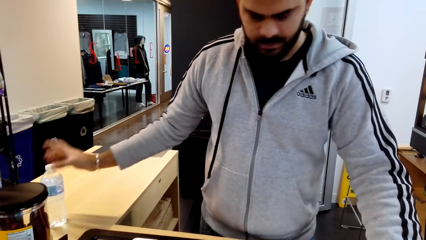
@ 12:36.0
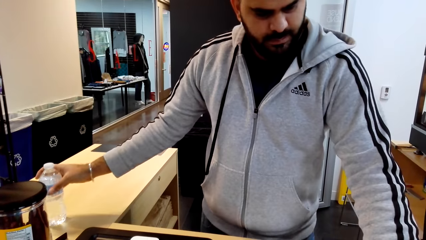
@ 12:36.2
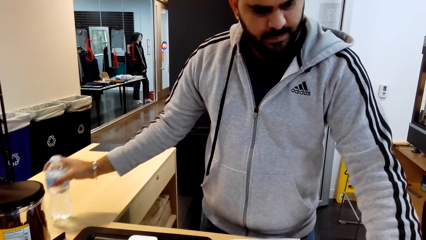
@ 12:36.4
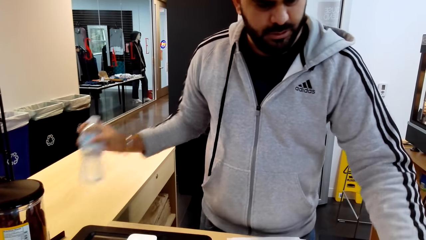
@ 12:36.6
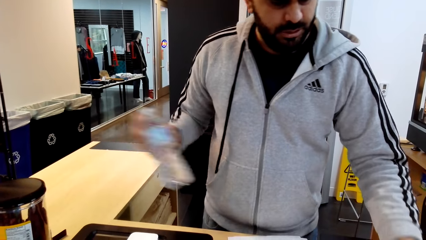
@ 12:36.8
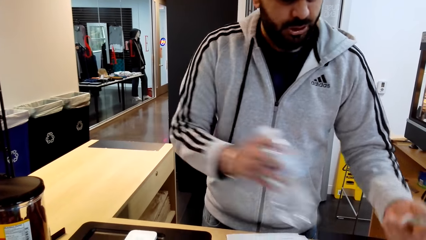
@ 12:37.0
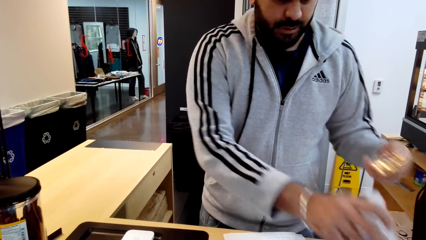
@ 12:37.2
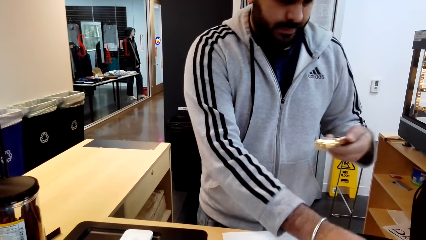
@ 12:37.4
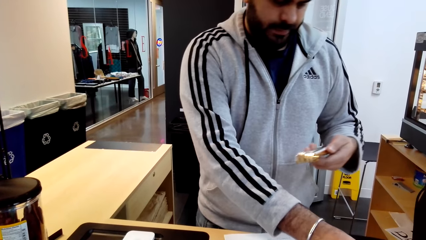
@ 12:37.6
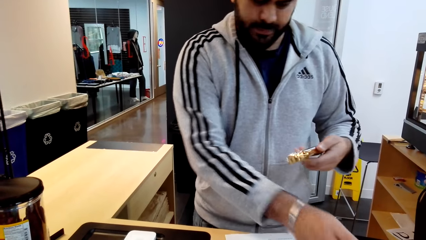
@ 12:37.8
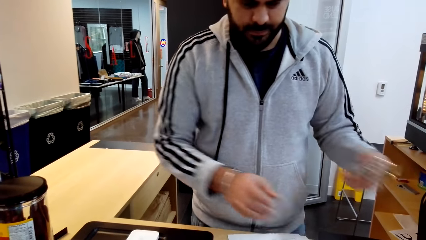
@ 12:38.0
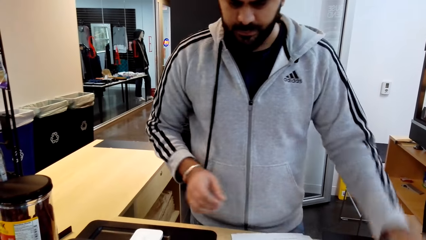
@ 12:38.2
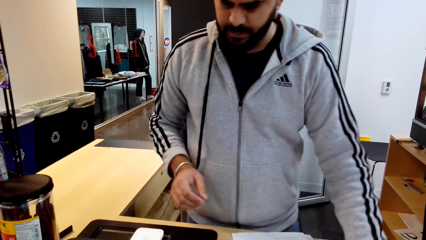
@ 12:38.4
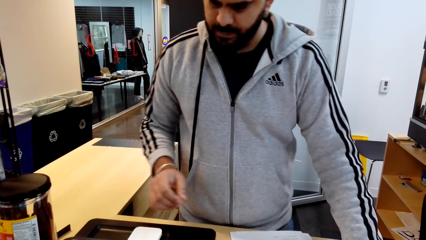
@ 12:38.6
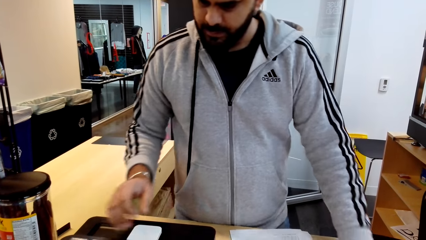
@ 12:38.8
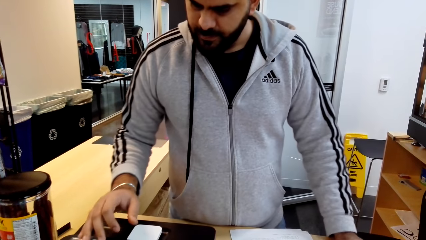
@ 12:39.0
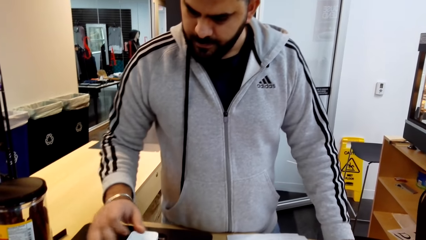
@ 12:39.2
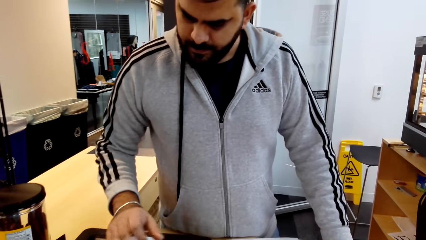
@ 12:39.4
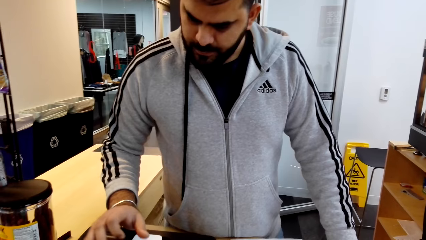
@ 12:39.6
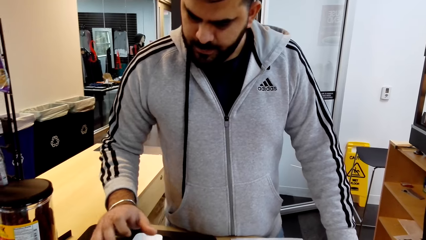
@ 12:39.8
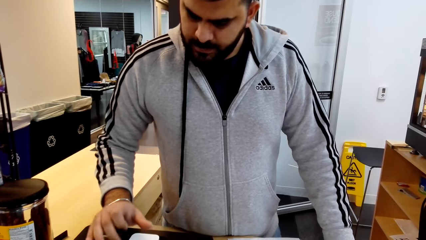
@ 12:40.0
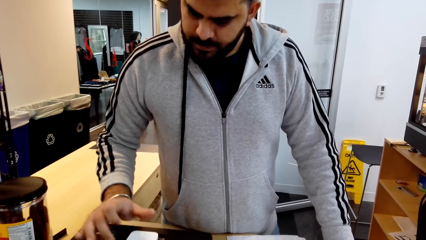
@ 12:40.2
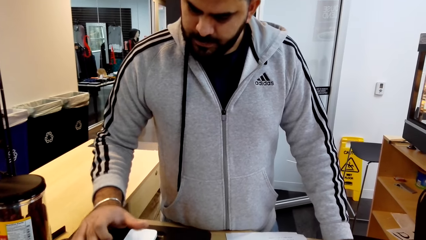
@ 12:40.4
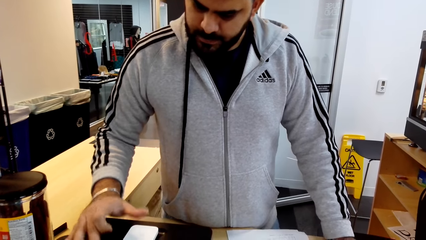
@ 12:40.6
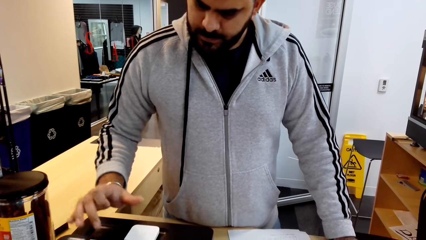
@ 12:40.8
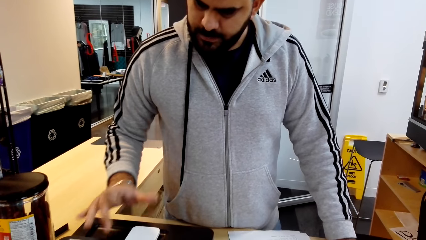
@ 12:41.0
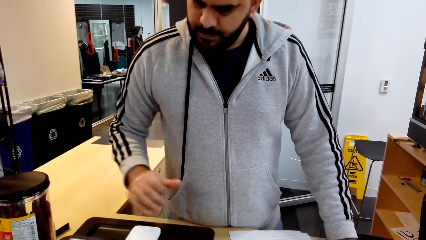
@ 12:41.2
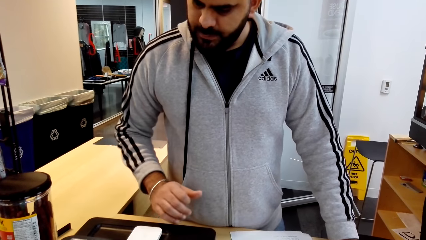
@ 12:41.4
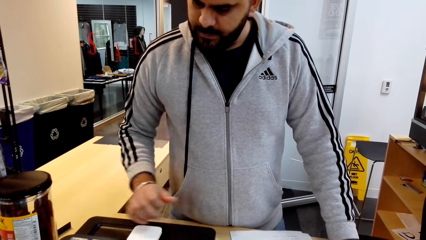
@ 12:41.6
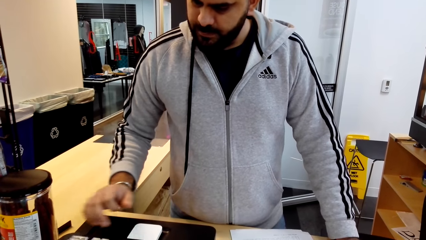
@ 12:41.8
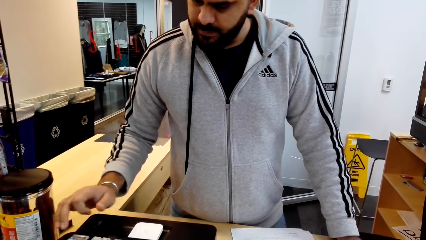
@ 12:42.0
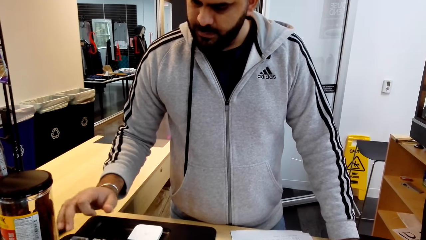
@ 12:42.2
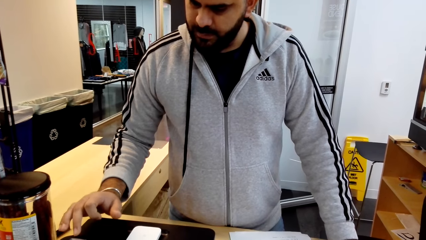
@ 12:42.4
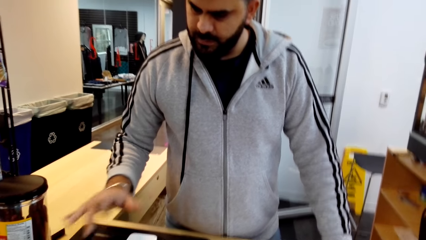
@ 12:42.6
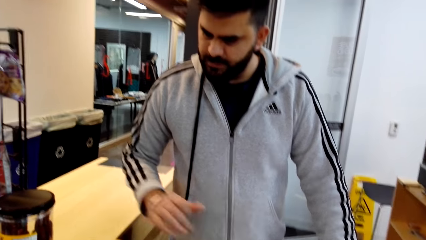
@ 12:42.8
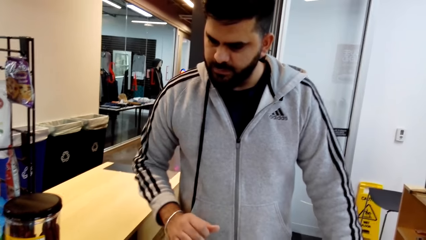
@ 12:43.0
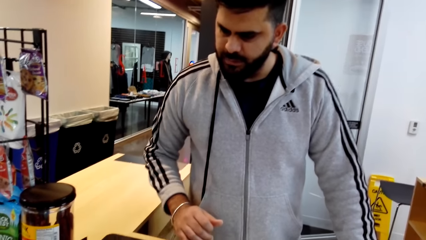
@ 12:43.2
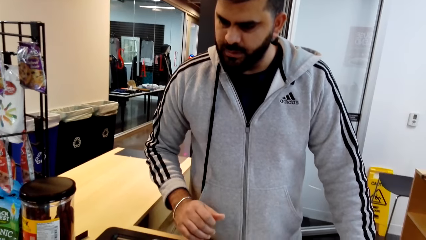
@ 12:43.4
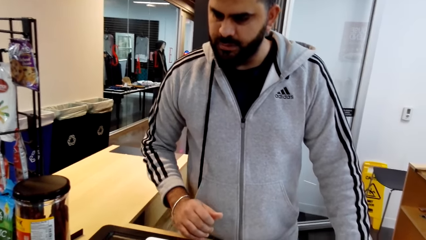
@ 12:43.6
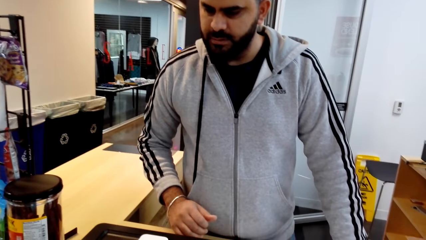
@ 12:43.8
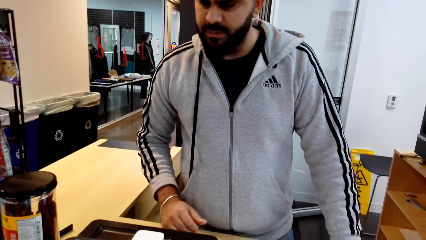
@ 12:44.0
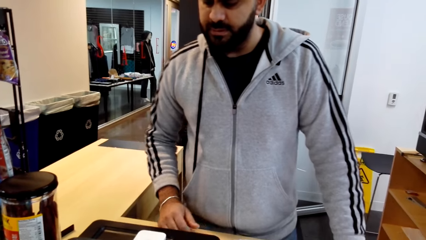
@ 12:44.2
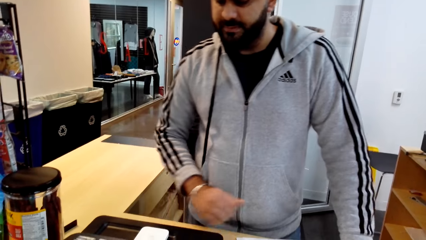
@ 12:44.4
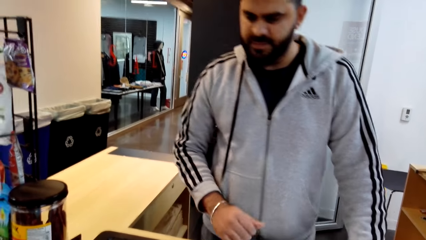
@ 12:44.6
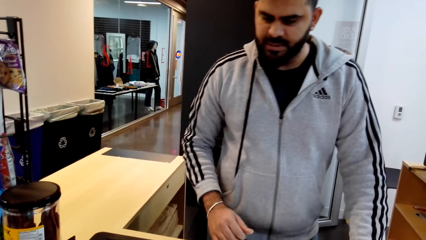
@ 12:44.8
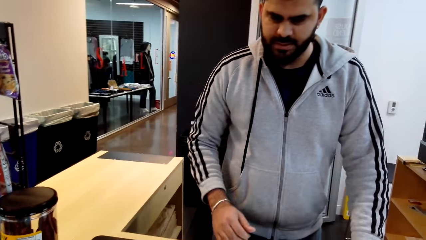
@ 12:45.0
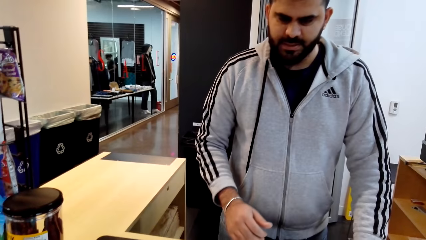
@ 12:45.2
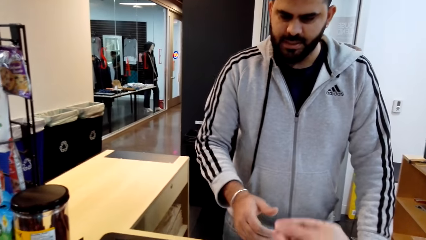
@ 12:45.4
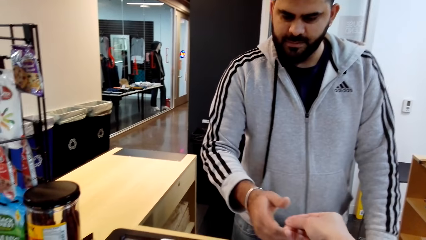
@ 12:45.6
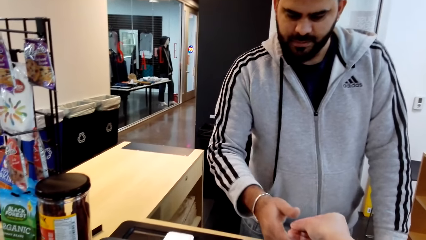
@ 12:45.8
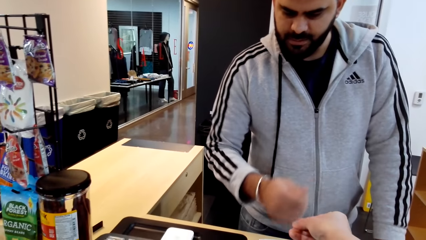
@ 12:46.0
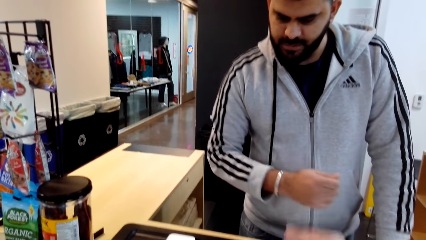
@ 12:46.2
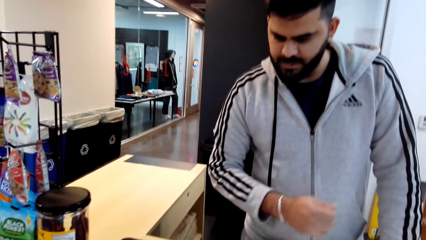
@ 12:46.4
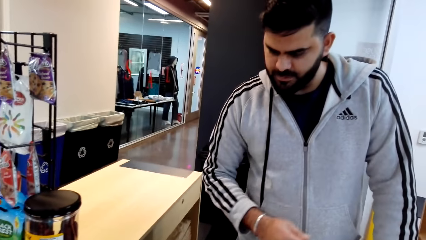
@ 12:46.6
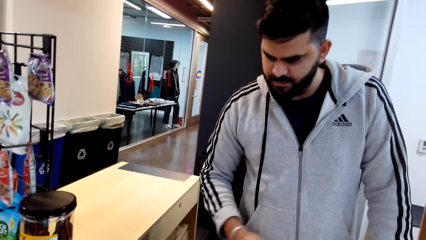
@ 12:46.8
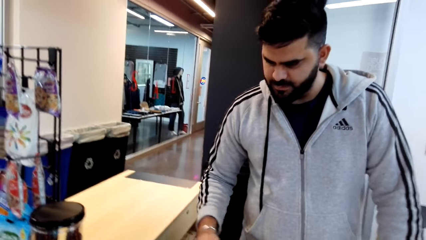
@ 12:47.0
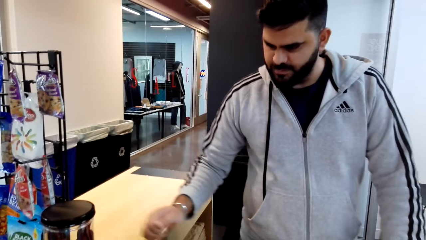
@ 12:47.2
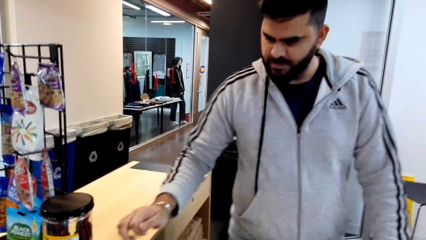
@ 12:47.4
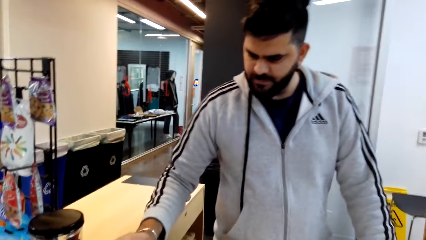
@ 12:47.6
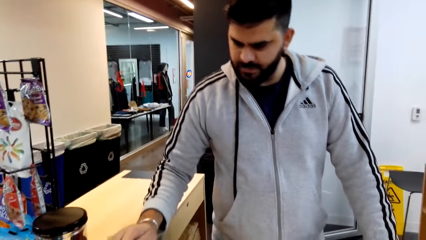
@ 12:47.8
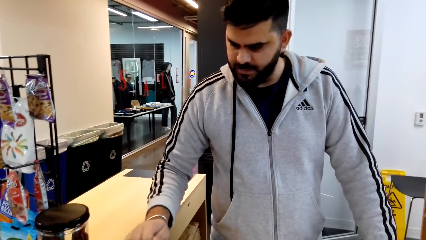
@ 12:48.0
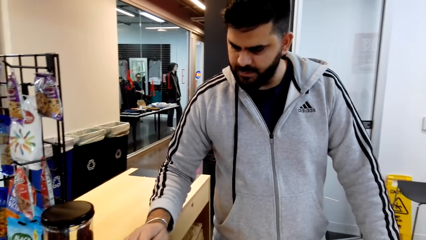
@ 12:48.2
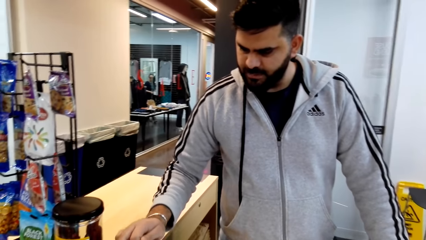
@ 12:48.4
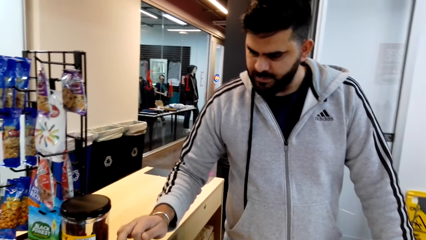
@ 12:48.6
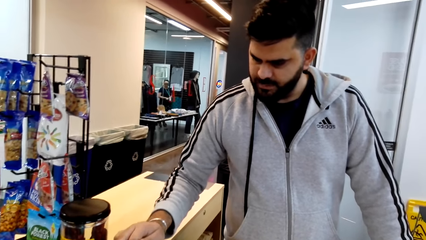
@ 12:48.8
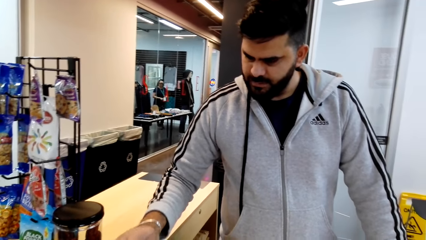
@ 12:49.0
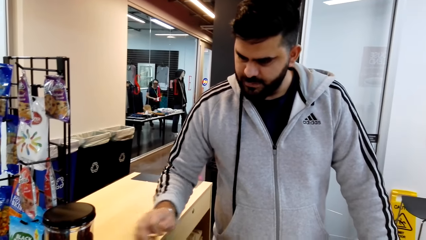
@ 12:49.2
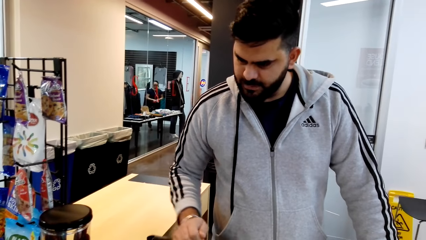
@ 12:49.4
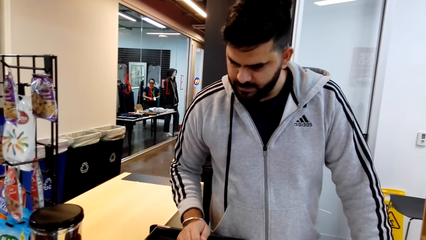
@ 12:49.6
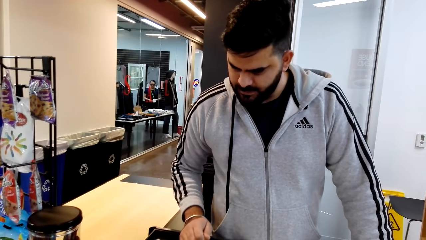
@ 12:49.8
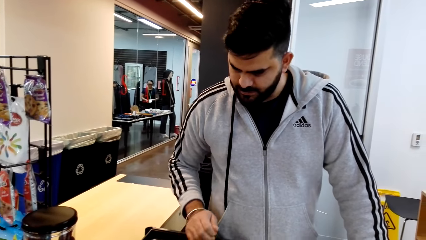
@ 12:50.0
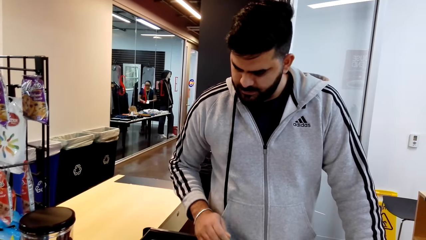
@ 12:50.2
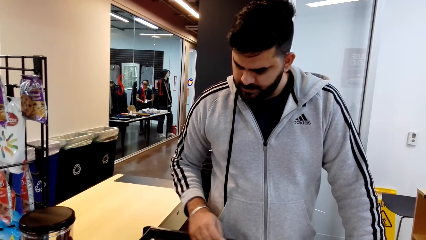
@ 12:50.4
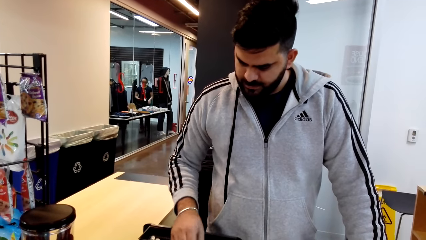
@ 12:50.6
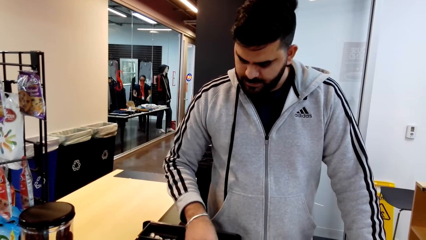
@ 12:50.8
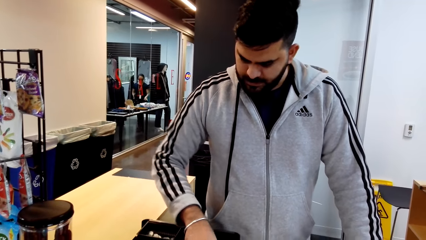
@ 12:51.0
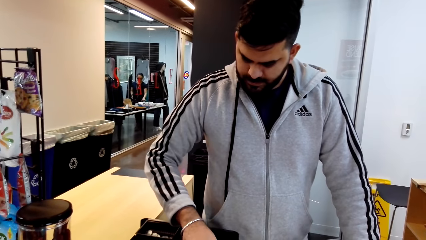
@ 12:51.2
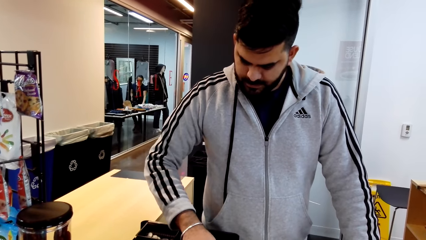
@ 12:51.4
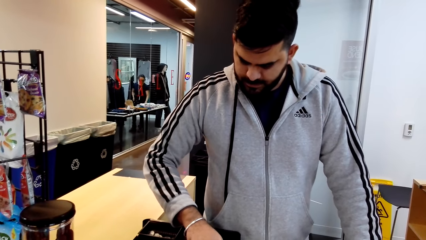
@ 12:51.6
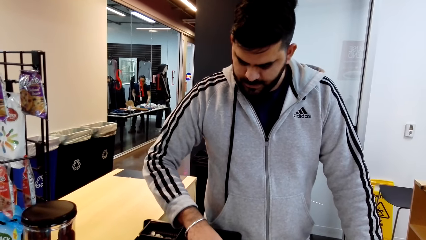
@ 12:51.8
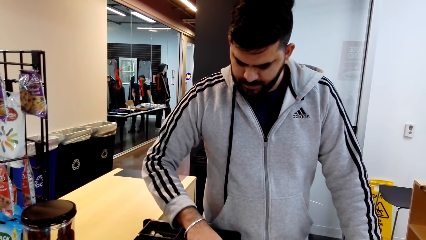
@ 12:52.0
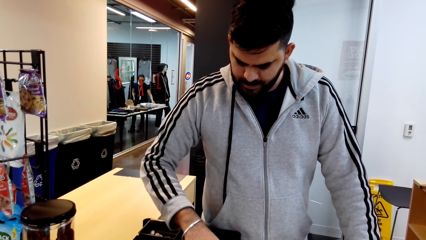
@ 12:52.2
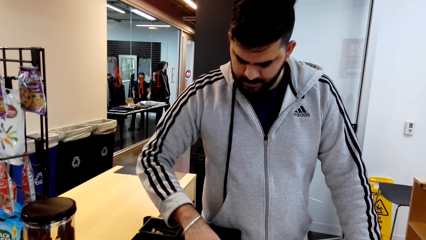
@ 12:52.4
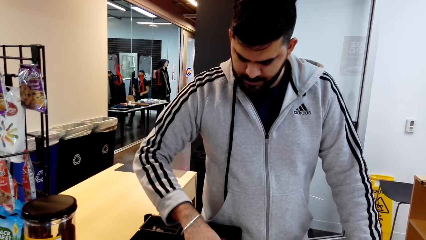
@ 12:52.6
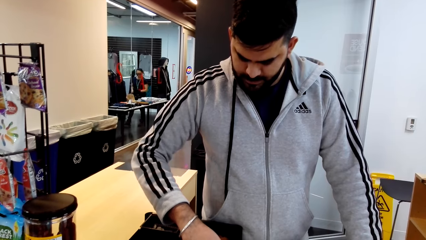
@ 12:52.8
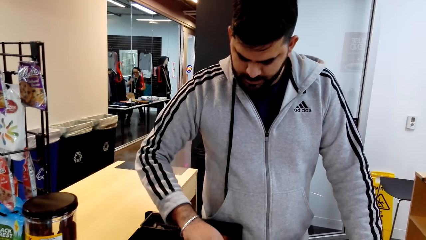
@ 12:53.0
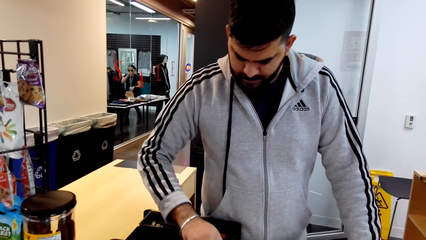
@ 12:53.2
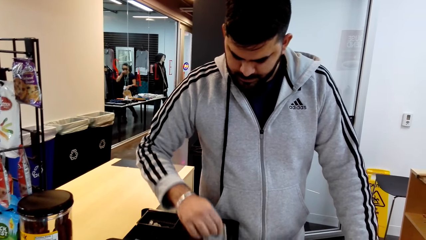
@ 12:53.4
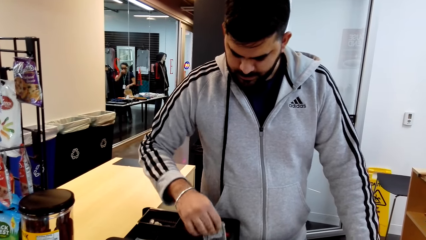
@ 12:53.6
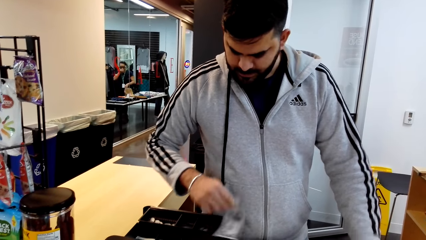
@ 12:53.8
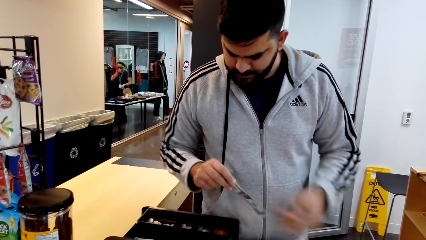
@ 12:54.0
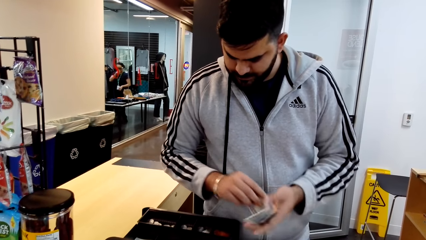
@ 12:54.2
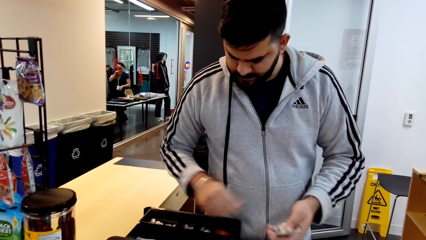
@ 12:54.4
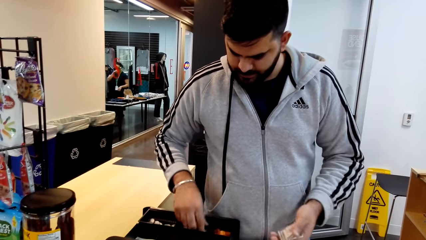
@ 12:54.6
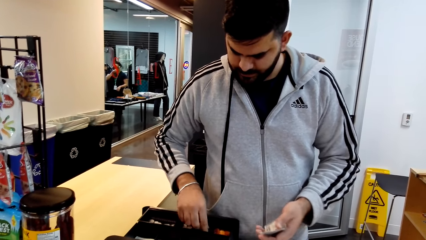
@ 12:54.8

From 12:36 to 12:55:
A cashier picks a bottle of water. The cashier moves the bottle on the counter, places the bottle on the cashier's desk, holds something and drops something. The cashier operates a card swipe machine, types on a calculator, converses with the camera wearer, types on the calculator and converses with the camera wearer. The cashier receives cash from the camera wearer. The camera wearer looks around a supermarket. The cashier operates the card swipe machine and types on the calculator. The cashier picks up cash from a drawer.
